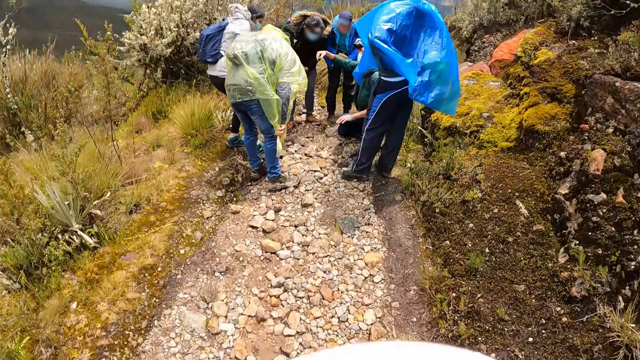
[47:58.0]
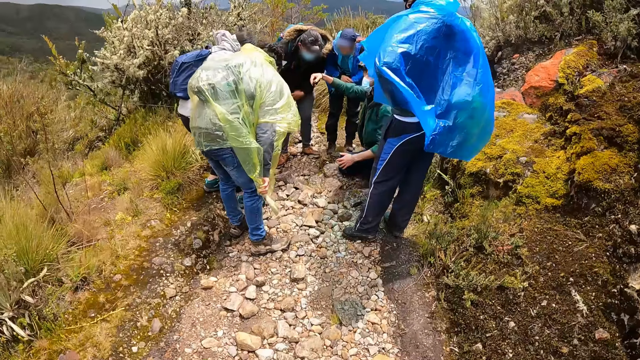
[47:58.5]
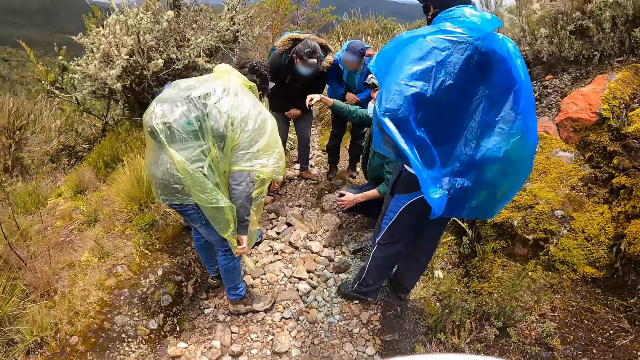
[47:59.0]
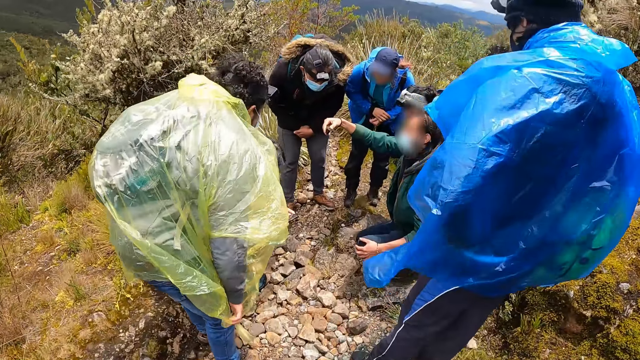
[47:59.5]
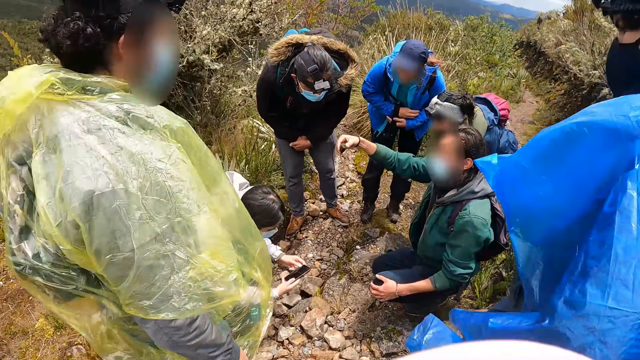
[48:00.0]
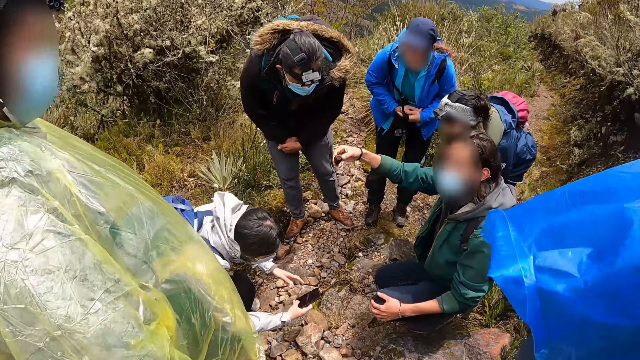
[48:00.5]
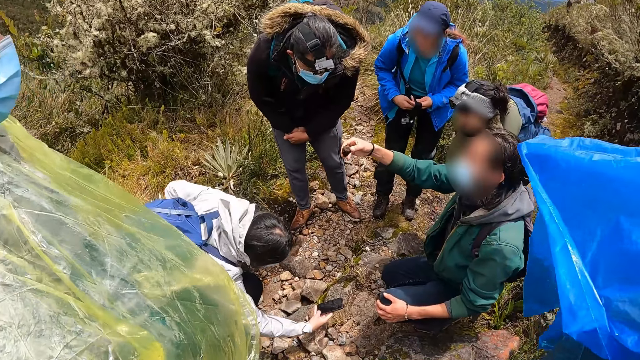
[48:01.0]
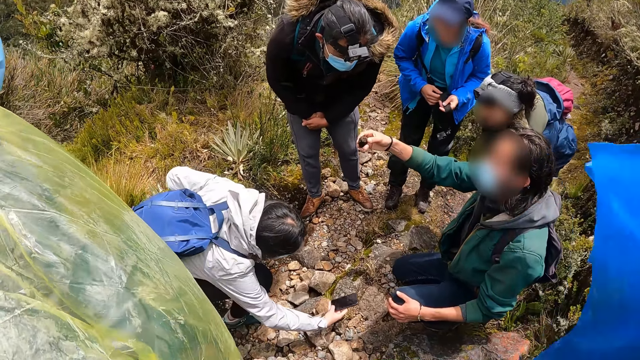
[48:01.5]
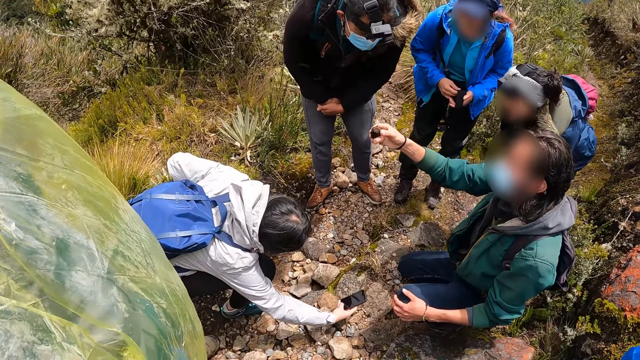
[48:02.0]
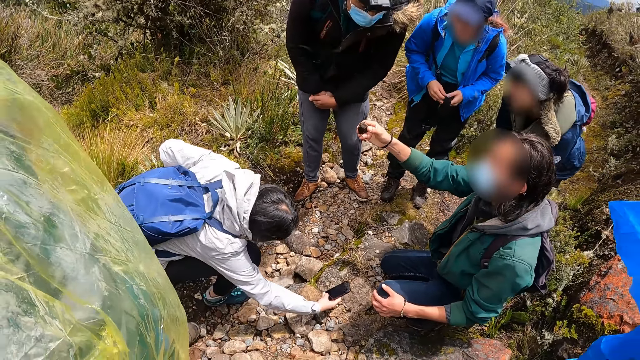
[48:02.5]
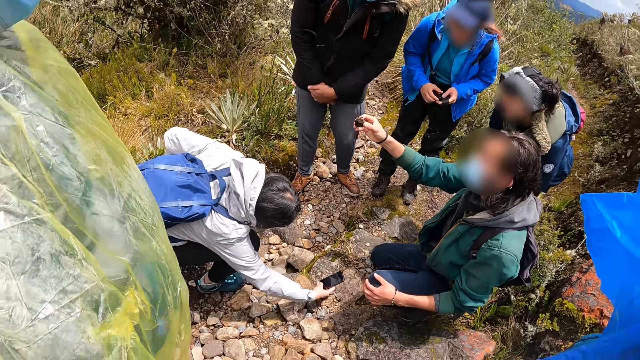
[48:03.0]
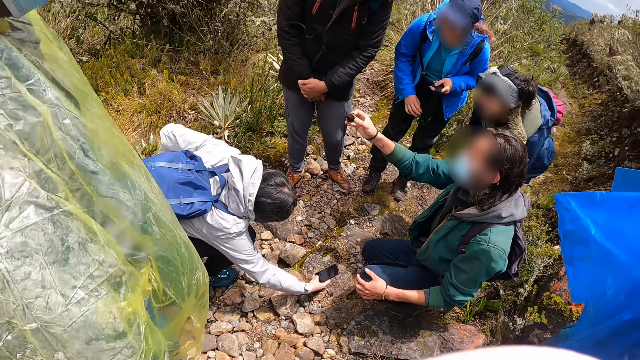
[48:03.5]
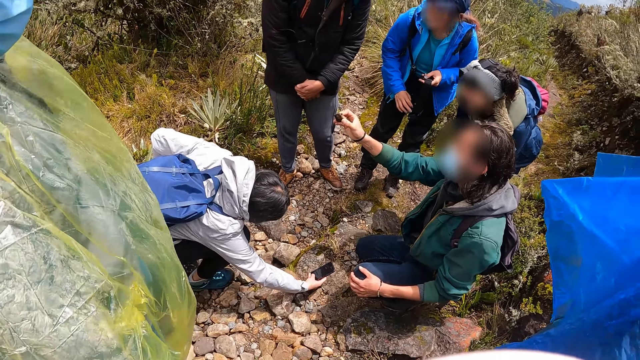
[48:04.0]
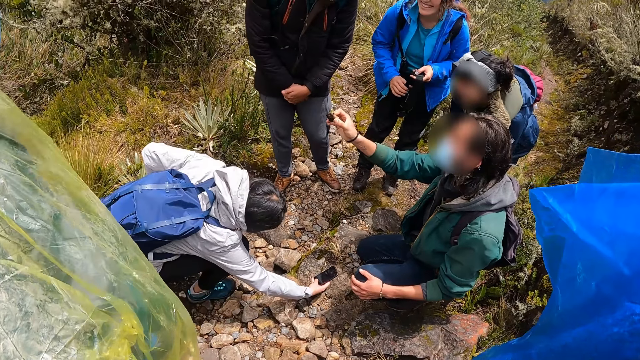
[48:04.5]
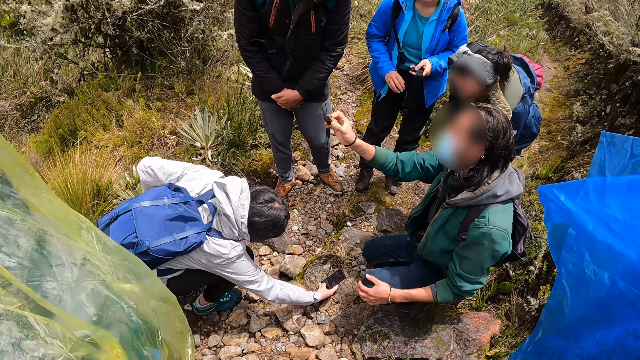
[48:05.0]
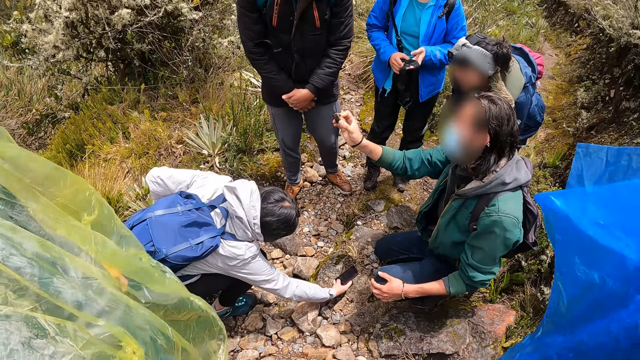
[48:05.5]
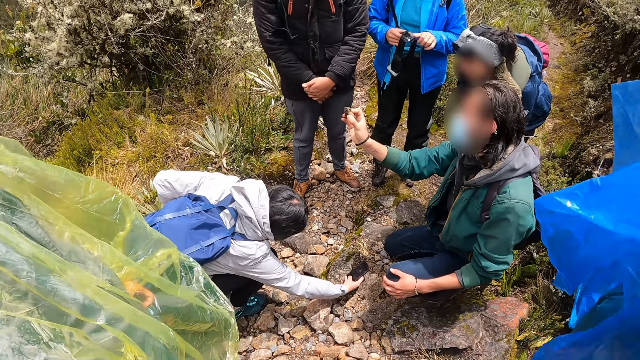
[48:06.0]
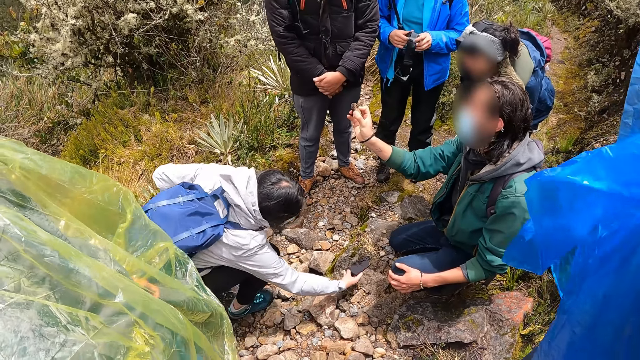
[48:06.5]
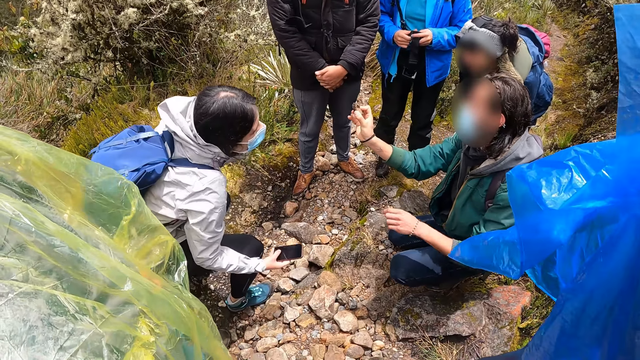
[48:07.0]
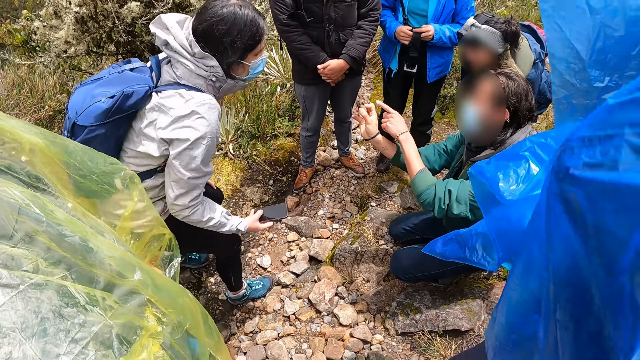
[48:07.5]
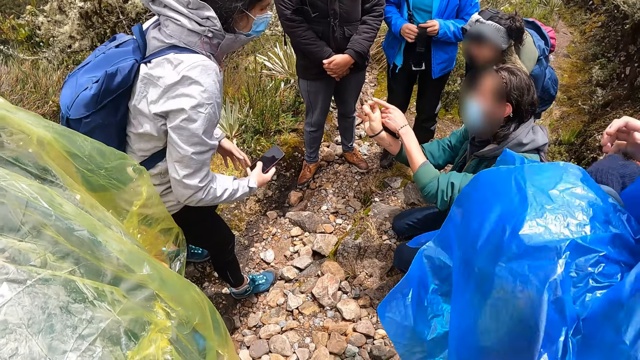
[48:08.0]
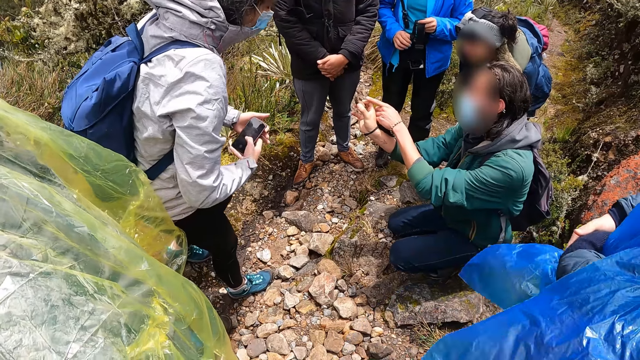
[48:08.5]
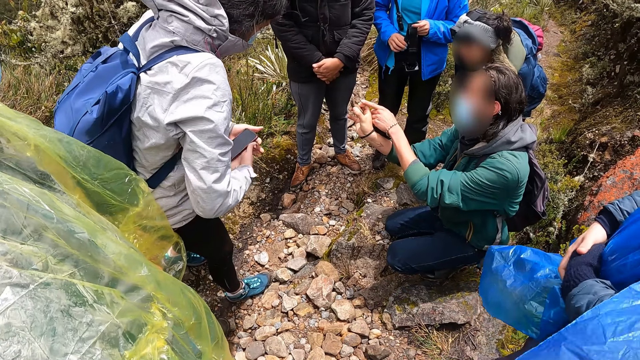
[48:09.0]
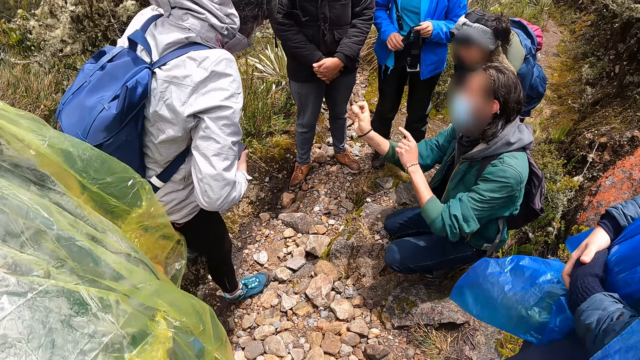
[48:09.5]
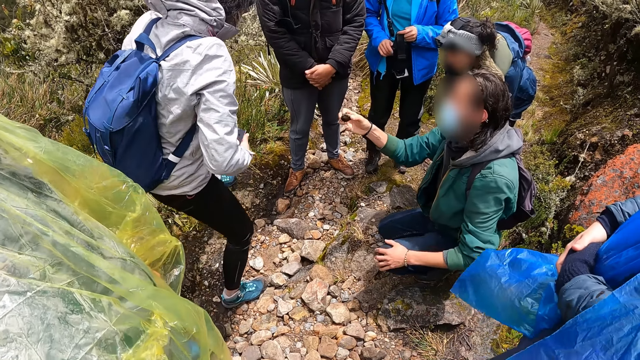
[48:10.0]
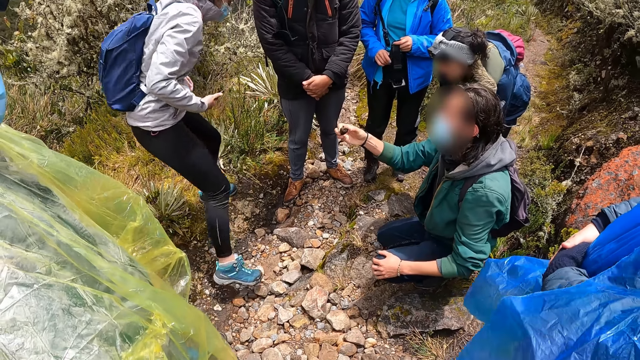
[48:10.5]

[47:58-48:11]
The camera wearer moves backwards. A man holds soil with his right hand. The woman takes a picture of the ground with a phone in her hands. The camera wearer looks around.

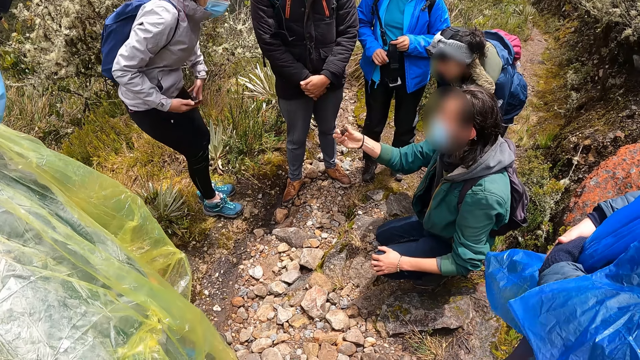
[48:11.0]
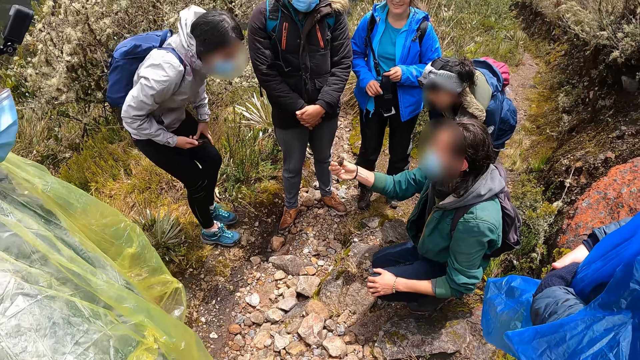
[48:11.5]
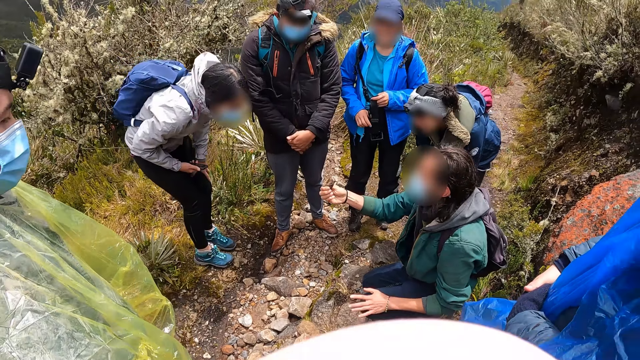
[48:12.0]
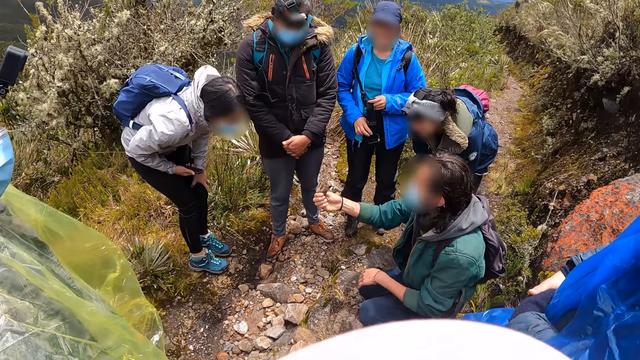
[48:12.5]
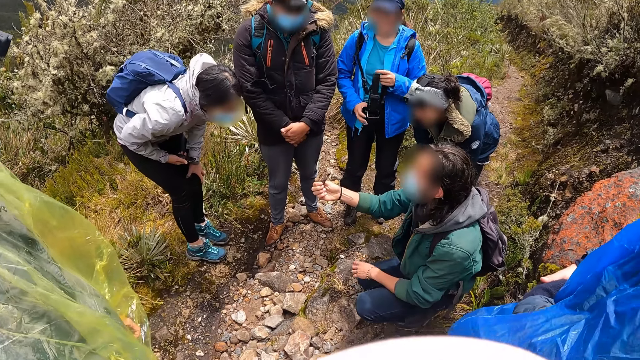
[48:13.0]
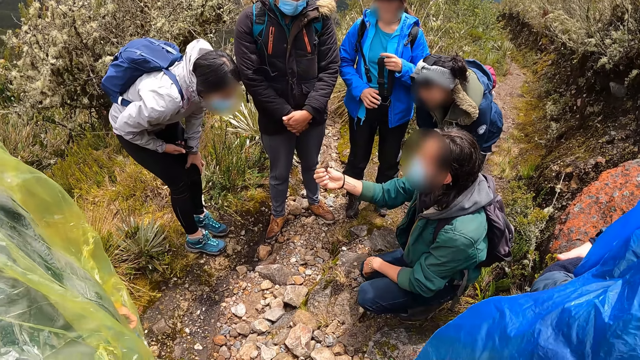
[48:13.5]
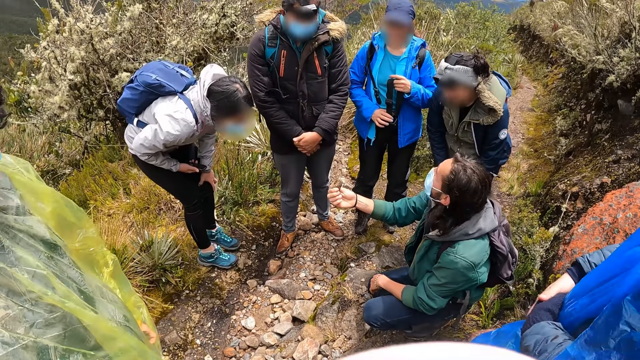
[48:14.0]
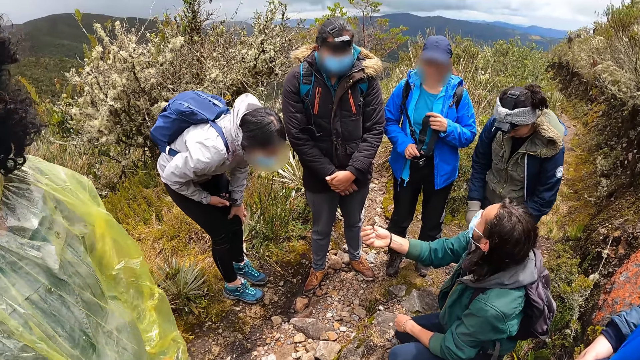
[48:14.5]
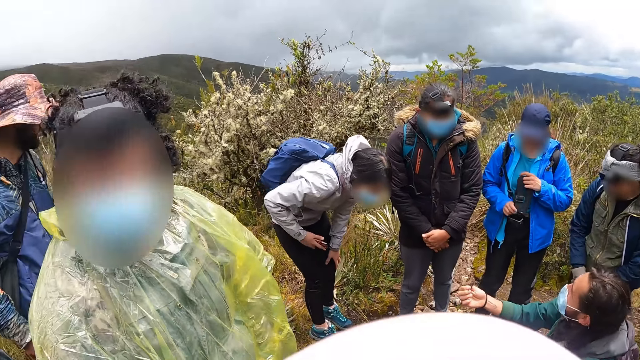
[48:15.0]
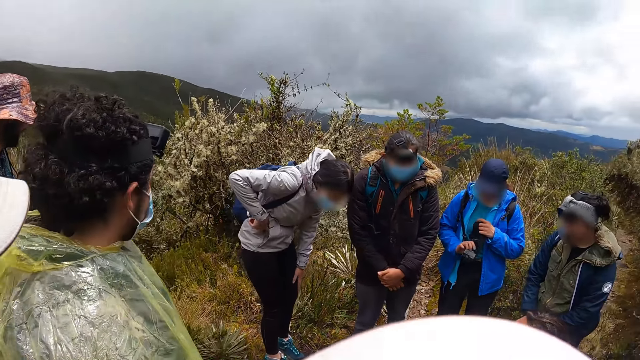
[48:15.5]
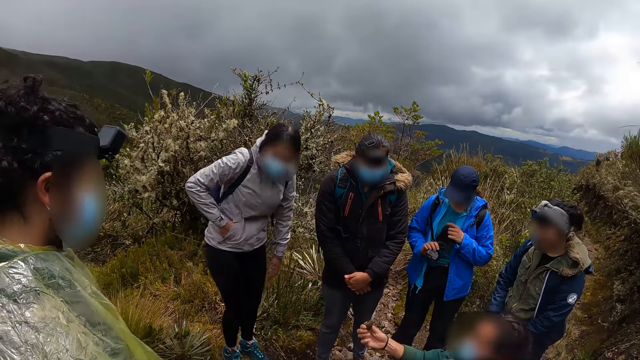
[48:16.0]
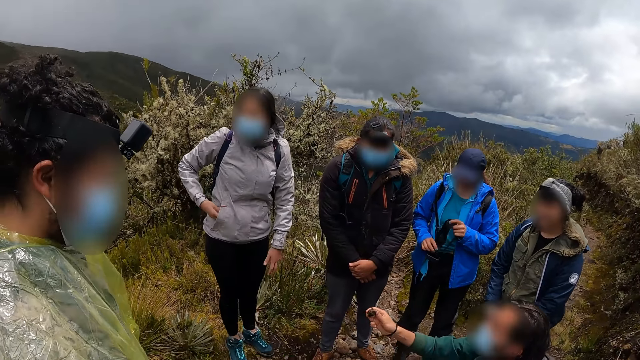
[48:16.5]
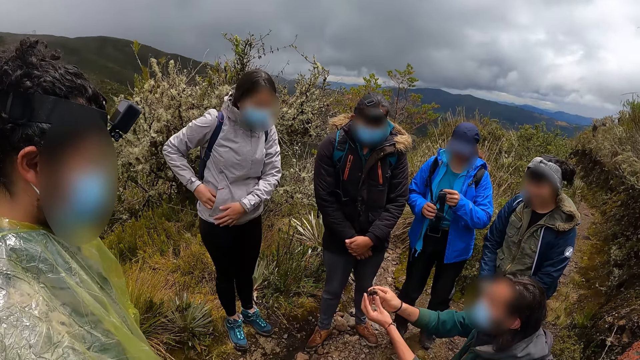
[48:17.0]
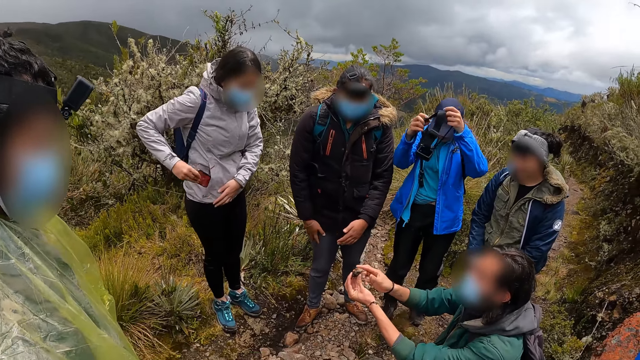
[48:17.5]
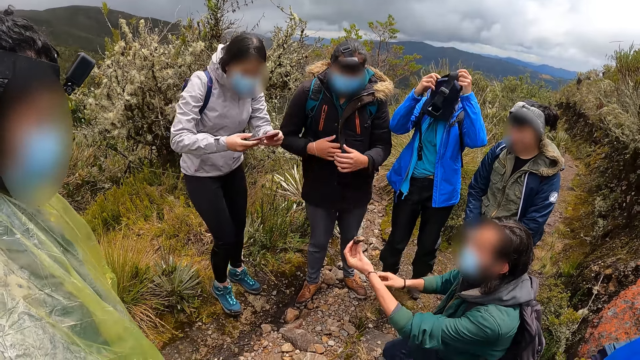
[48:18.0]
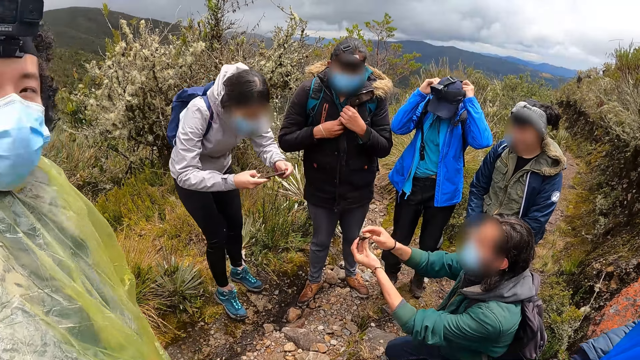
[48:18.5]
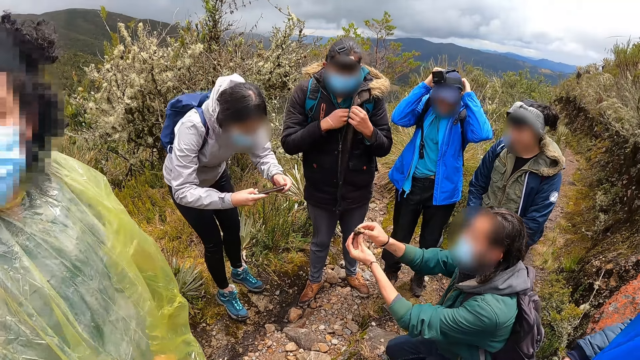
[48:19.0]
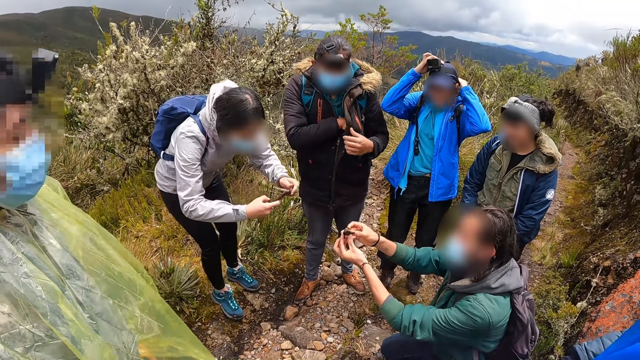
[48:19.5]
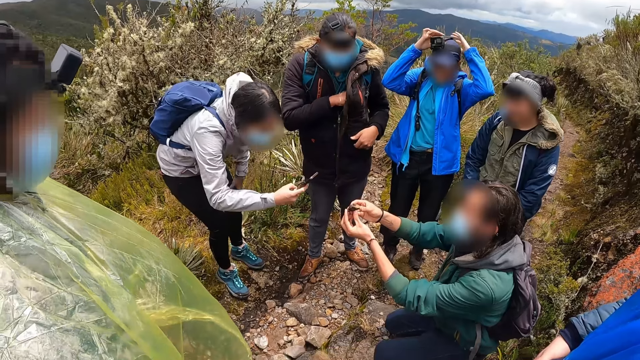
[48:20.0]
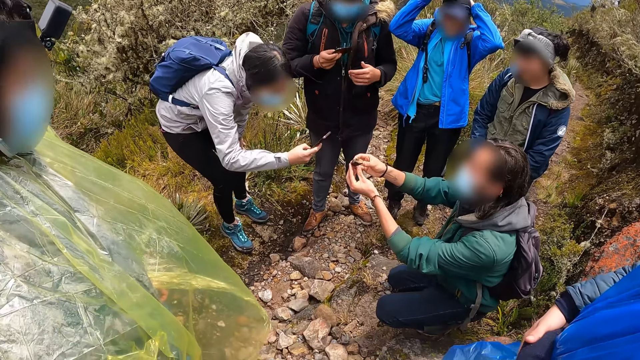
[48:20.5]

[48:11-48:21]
The woman puts the phone into her pocket with her right hand. She removes the phone from her pocket with her right hand. Another woman wears a camera on her head with her hands. The first woman takes a picture of the soil with the phone in her right hand. A man unzips his coat with his right hand and removes a phone from his coat with his right hand.
